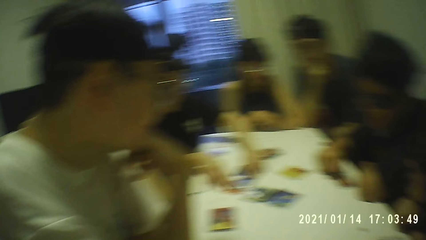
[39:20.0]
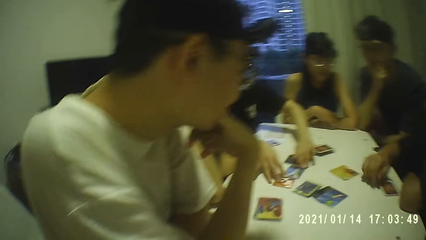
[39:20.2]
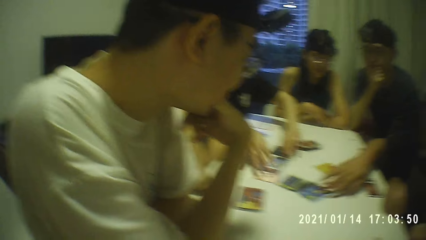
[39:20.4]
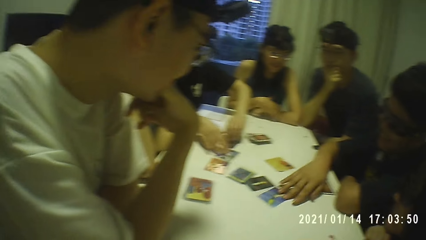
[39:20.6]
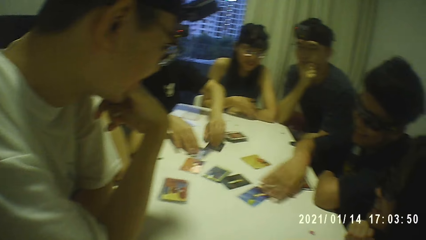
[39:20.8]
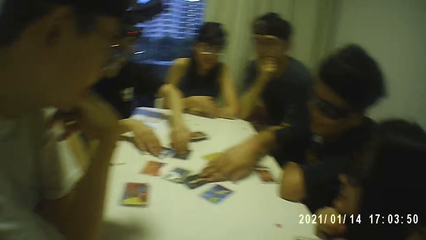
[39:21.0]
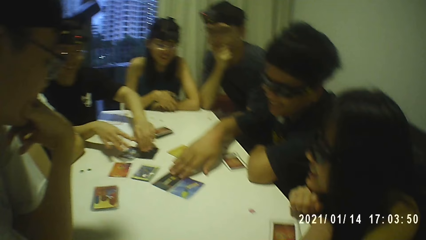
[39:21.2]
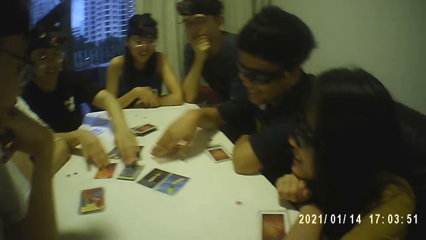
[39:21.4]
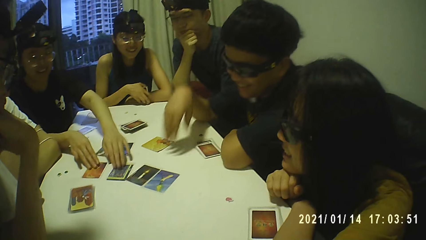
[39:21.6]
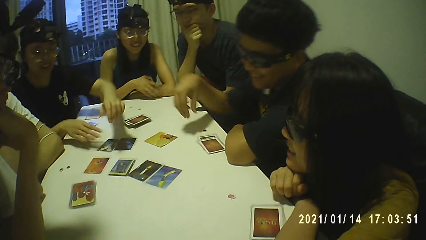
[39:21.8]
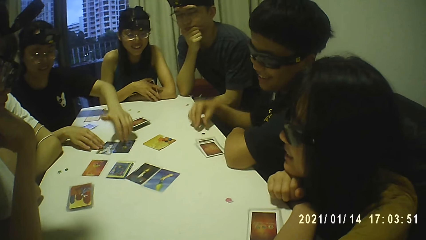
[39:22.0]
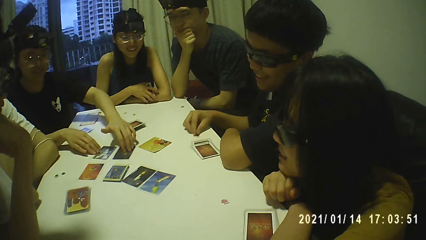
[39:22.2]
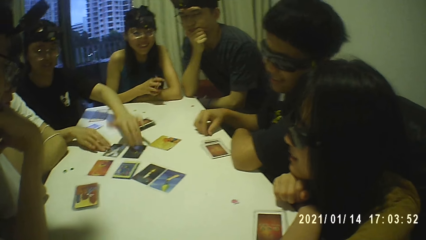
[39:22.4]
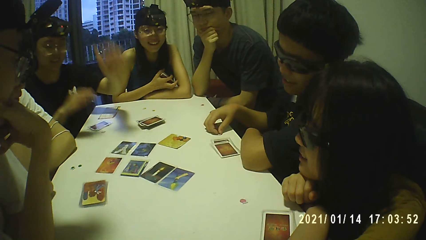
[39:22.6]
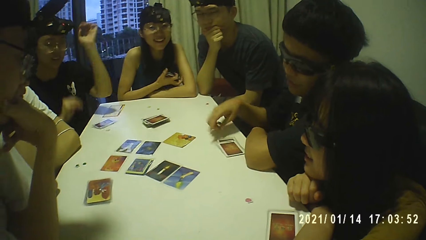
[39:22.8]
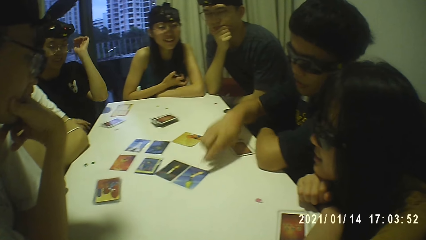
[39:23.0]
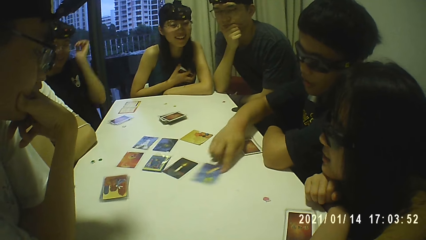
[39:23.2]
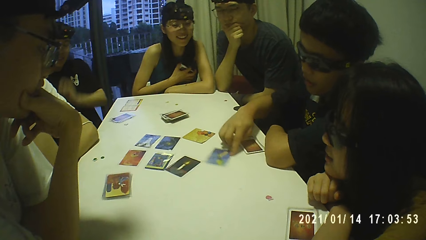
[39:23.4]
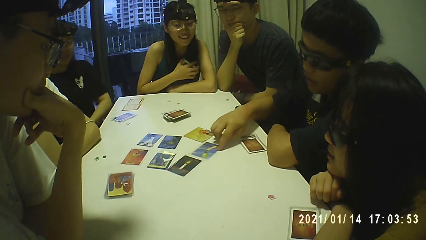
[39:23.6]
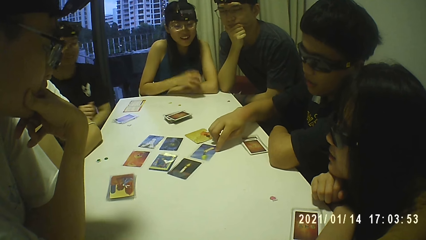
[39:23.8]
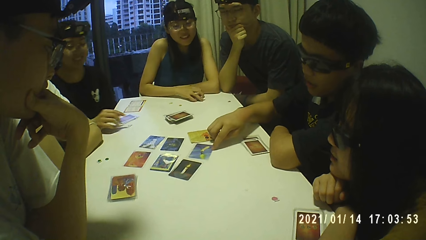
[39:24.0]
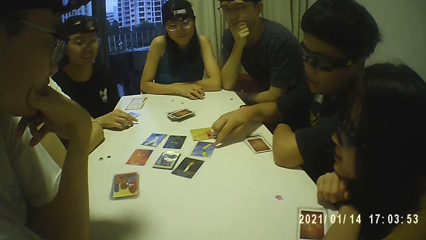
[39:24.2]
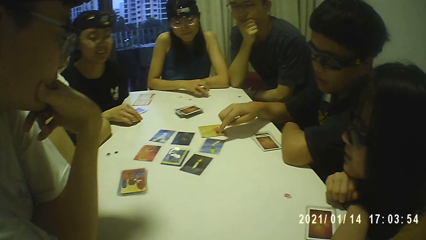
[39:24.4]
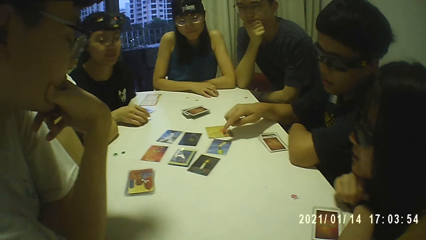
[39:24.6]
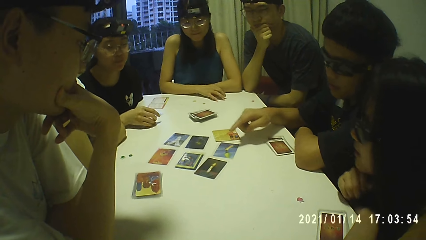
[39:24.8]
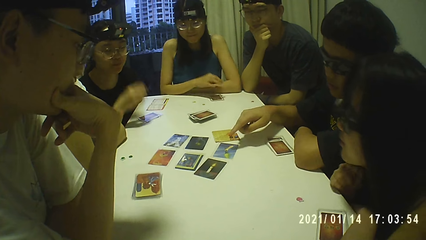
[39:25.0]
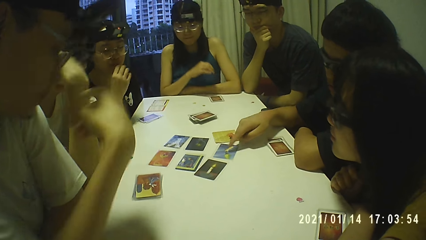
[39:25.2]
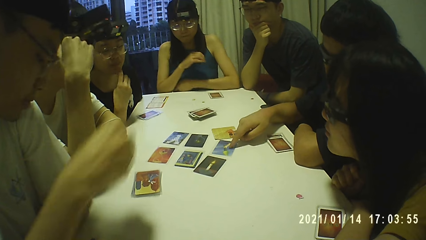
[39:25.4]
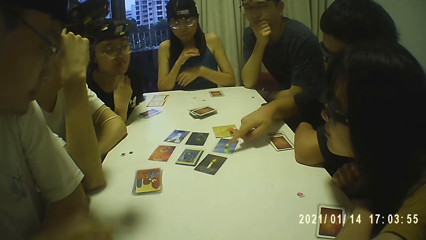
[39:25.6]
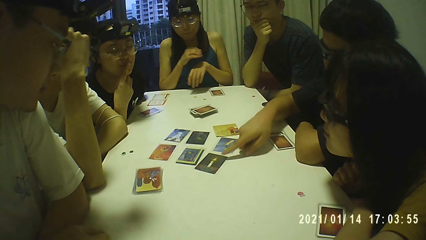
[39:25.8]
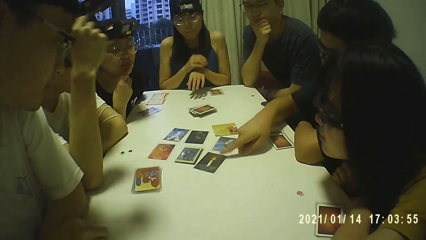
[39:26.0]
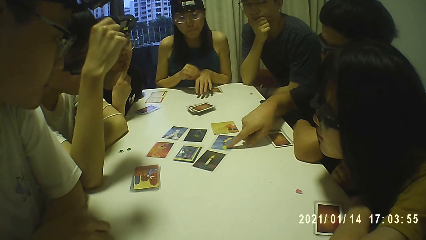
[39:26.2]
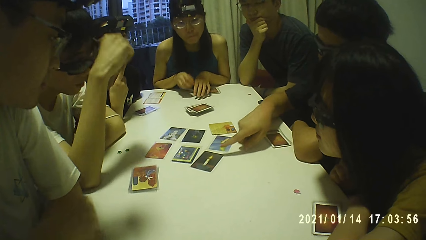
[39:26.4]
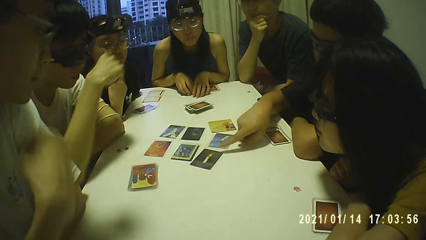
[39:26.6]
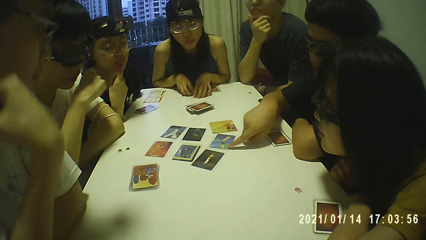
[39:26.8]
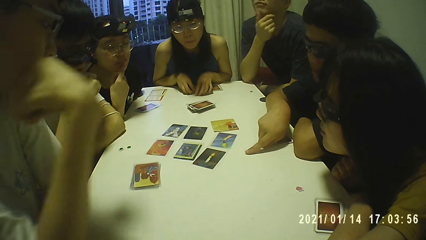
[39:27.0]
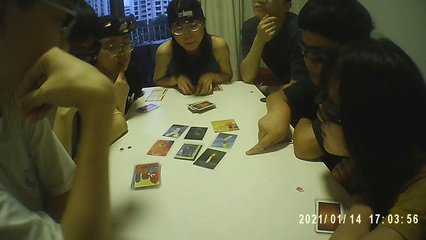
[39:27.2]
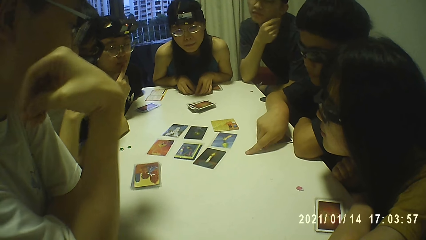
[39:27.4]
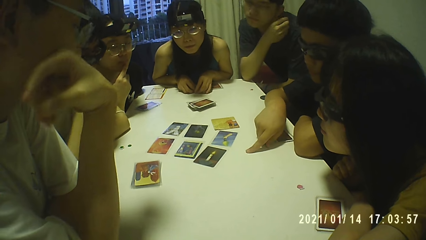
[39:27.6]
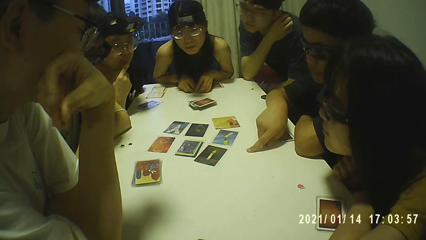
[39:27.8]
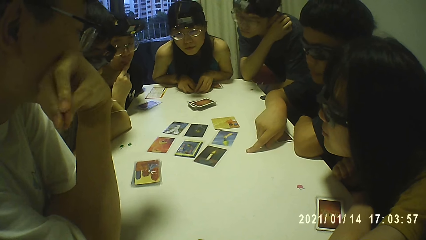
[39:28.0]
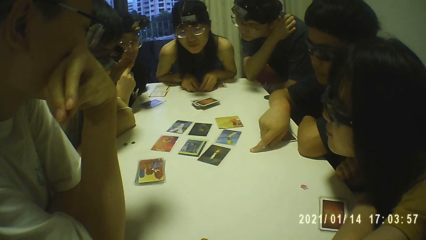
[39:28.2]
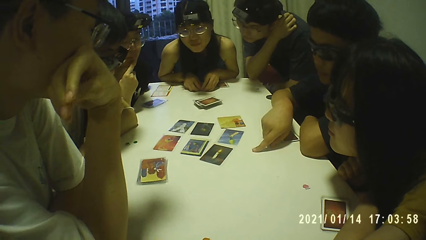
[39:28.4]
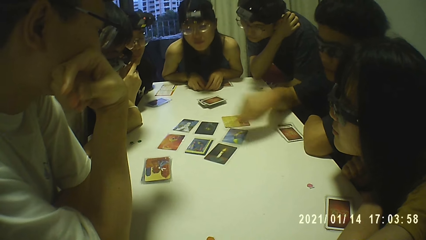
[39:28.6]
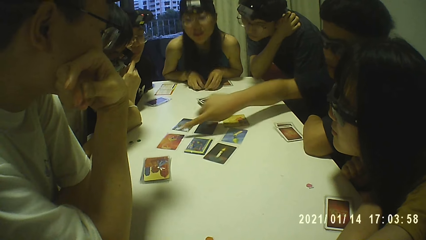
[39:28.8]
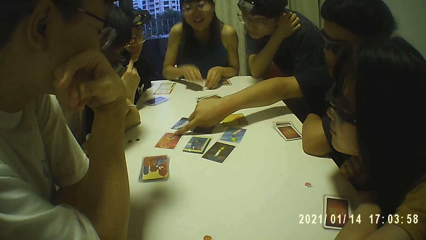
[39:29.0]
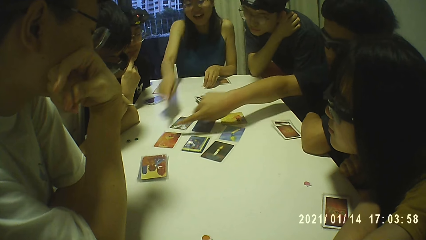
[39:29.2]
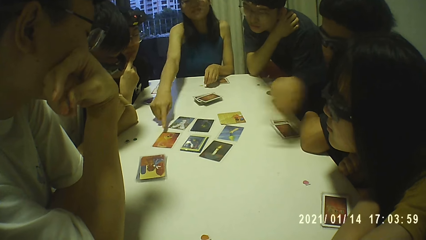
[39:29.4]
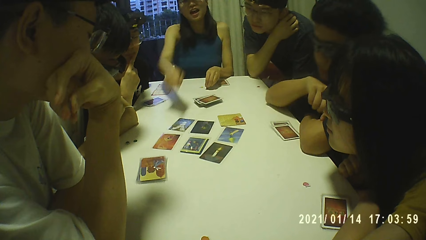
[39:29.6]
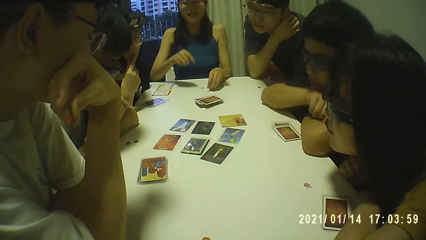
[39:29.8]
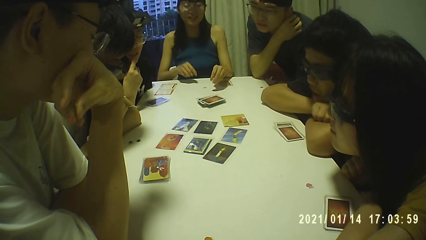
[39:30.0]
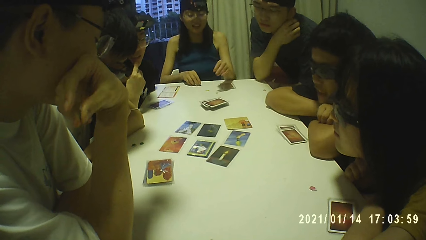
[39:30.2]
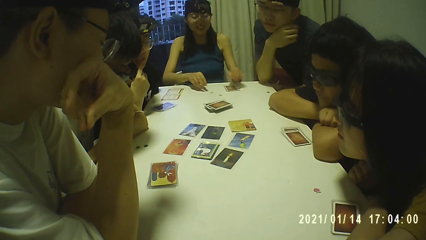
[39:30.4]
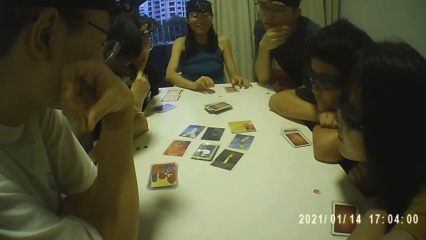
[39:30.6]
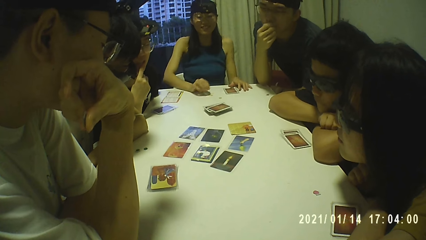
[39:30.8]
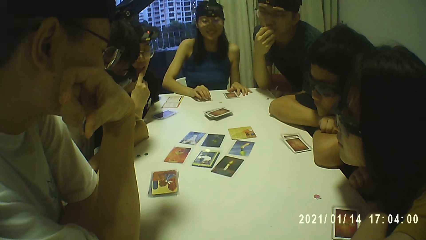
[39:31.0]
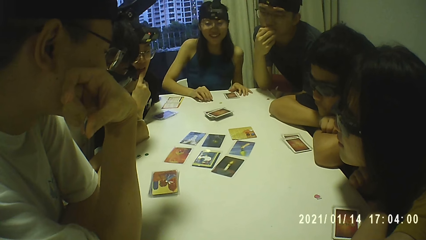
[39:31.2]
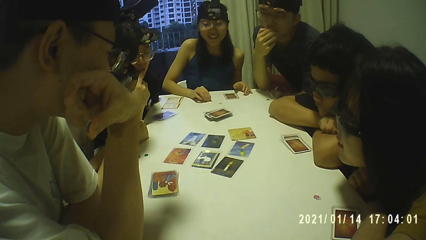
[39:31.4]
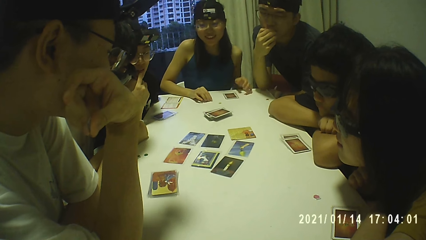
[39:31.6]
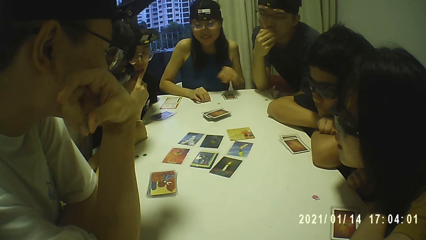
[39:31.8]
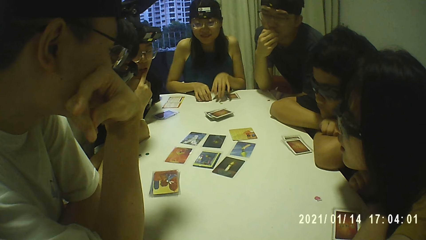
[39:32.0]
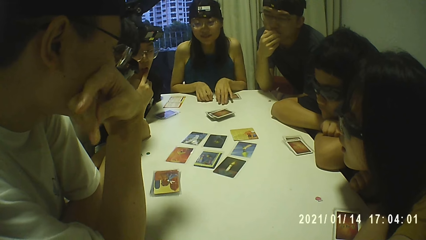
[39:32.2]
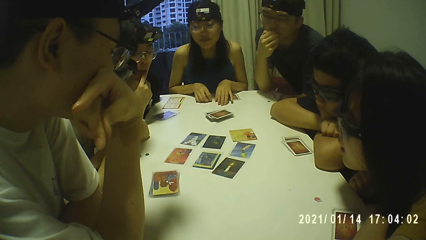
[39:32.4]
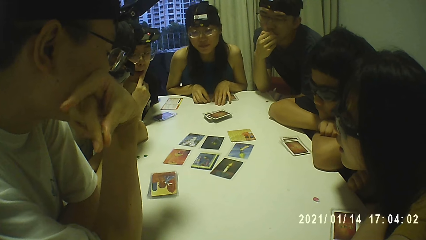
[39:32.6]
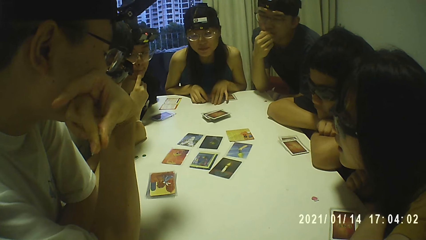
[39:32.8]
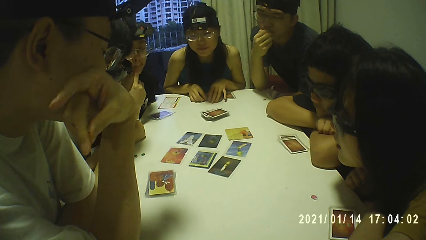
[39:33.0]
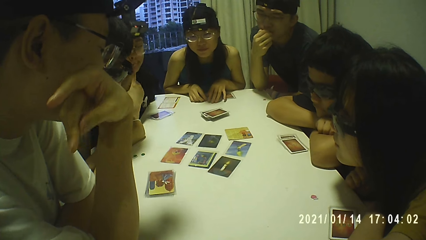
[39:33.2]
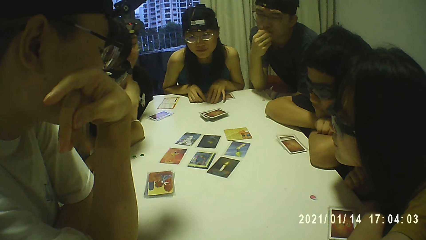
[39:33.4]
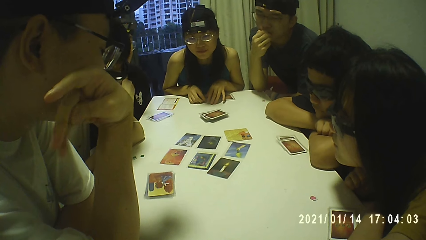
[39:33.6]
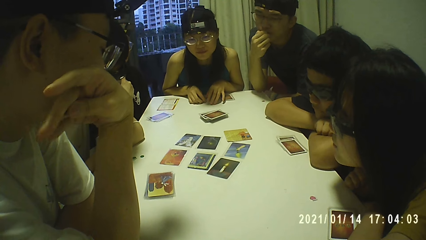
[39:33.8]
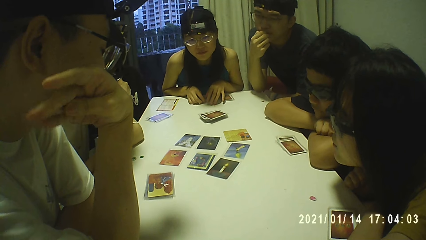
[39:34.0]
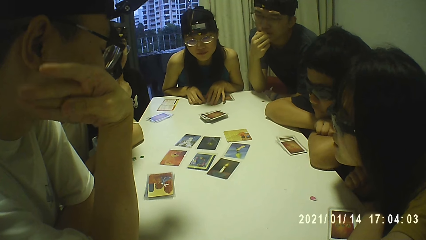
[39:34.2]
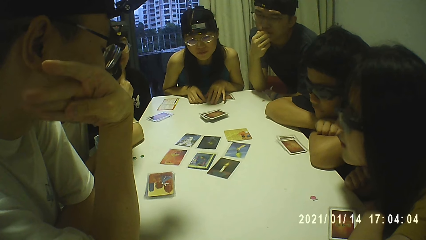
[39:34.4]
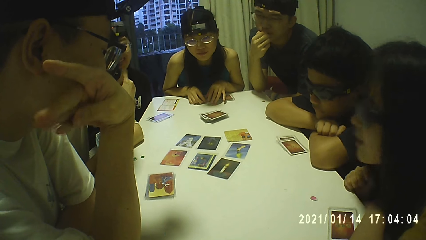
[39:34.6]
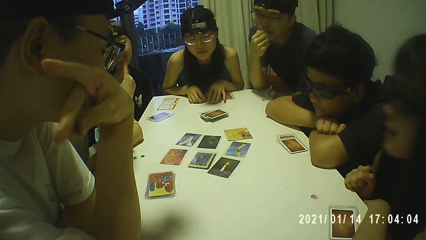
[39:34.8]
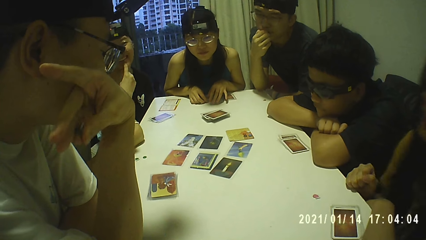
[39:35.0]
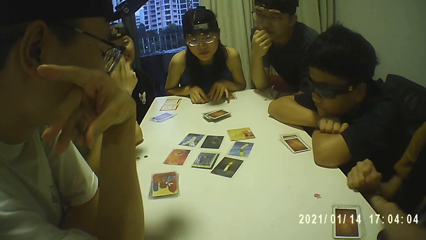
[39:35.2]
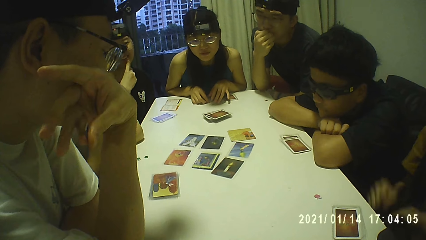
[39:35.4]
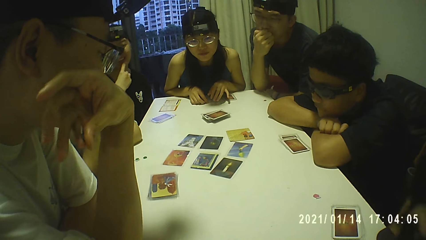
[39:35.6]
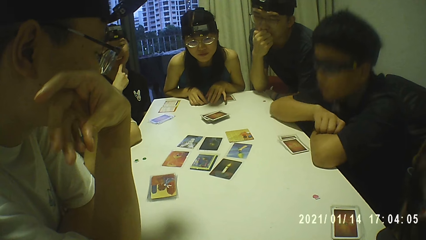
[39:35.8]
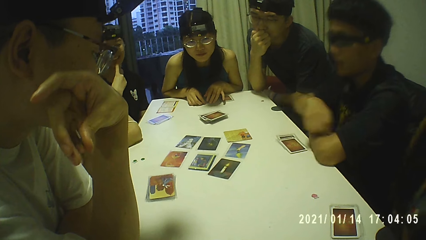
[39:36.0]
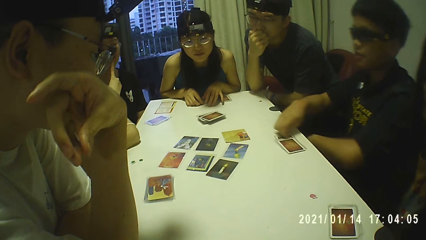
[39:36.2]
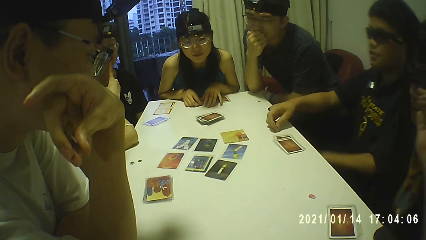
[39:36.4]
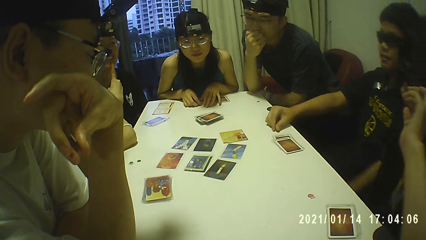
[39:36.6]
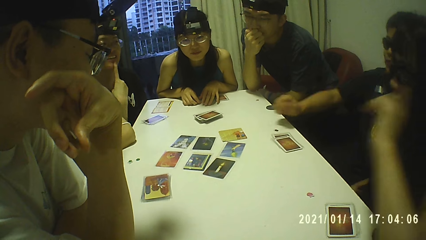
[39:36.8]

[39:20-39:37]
A man moves a couple of cards on the table with his right hand. The camera wearer looks around. The man picks the token from the table with his right hand. The man moves a card on the table with his right hand. A woman drops the cards on the table with her right hand. Another woman picks the token from the table with her right hand and touches her face with her right hand. The man touches a couple of cards on the table with his right hand. Another man picks the token from the table with his right hand. A person points at the playing cards. The first man drops the token on the table with his right hand.
